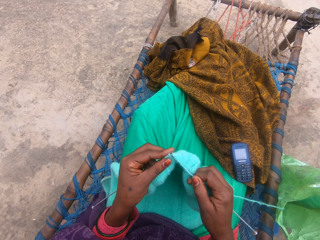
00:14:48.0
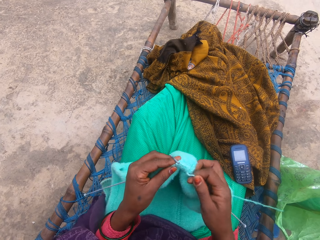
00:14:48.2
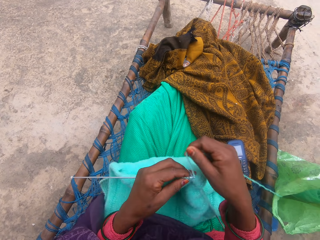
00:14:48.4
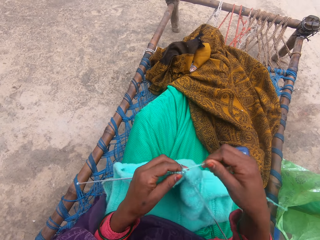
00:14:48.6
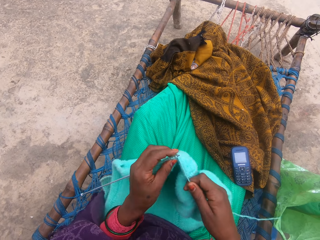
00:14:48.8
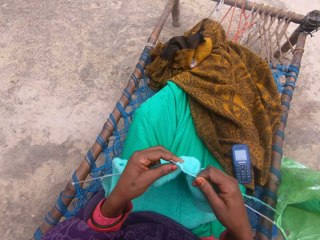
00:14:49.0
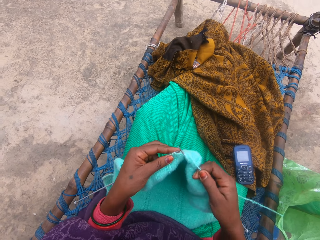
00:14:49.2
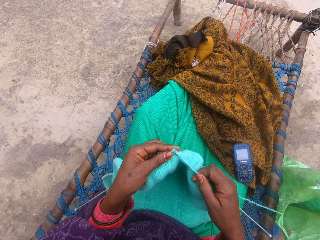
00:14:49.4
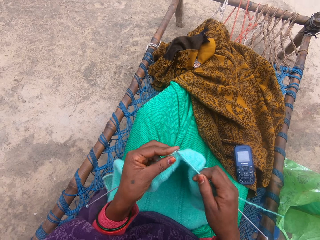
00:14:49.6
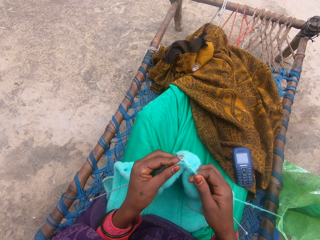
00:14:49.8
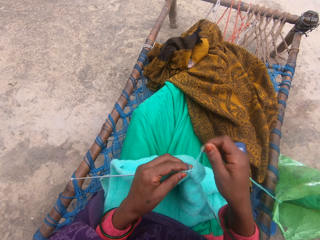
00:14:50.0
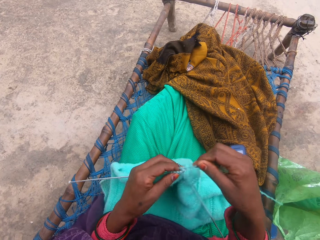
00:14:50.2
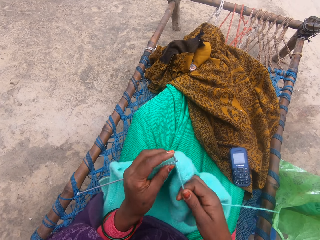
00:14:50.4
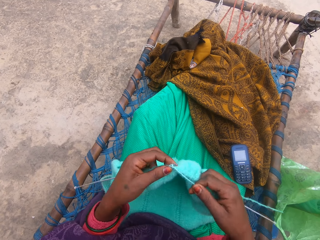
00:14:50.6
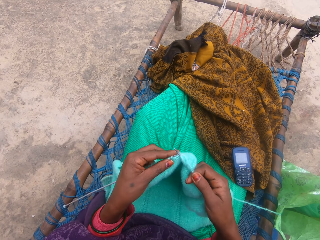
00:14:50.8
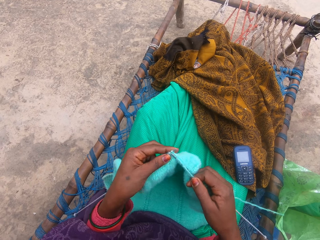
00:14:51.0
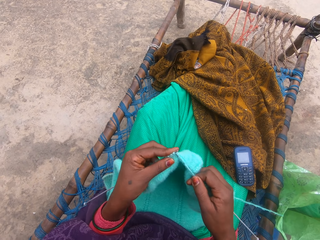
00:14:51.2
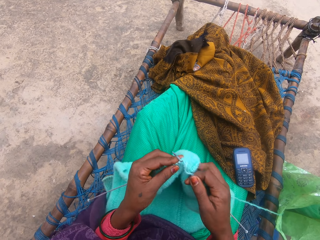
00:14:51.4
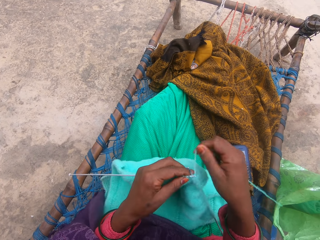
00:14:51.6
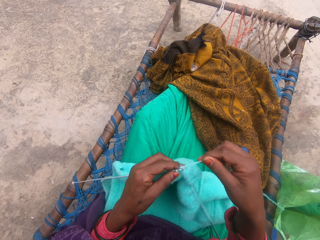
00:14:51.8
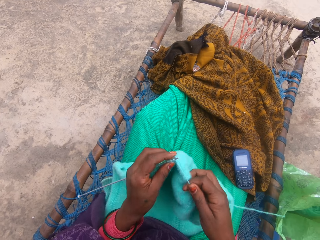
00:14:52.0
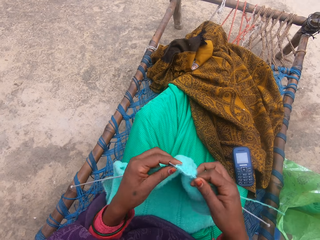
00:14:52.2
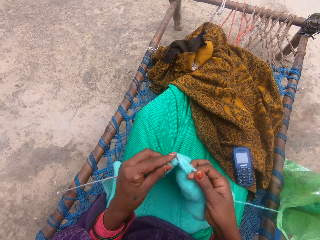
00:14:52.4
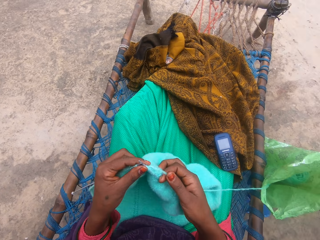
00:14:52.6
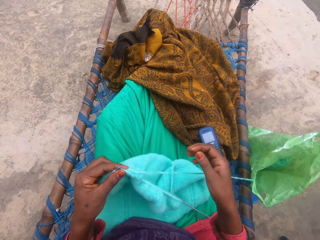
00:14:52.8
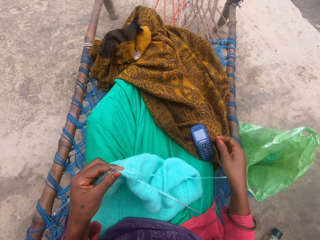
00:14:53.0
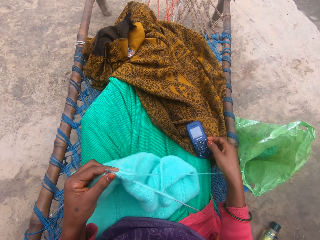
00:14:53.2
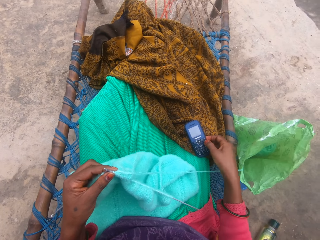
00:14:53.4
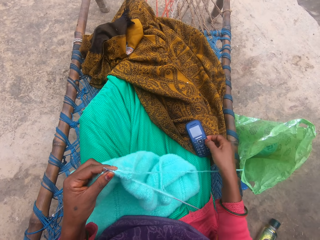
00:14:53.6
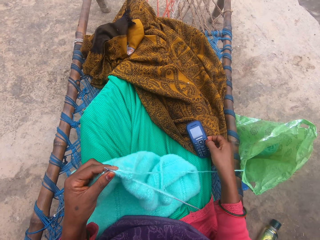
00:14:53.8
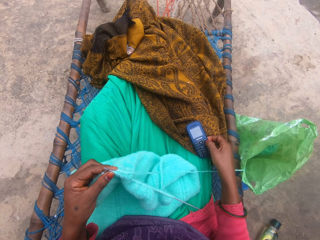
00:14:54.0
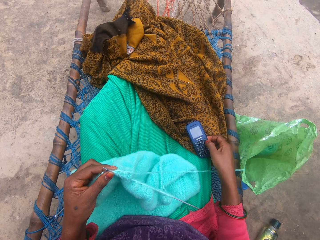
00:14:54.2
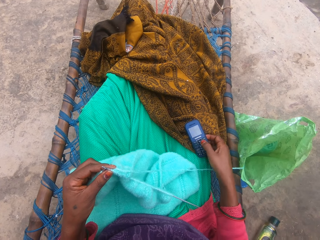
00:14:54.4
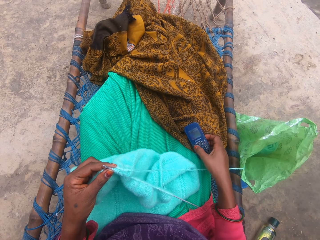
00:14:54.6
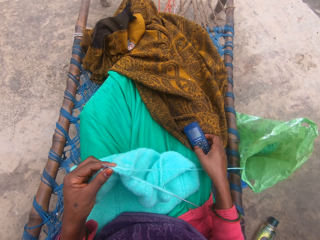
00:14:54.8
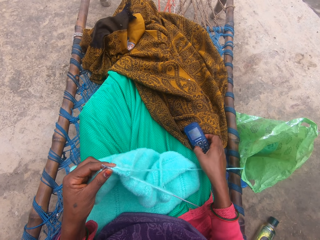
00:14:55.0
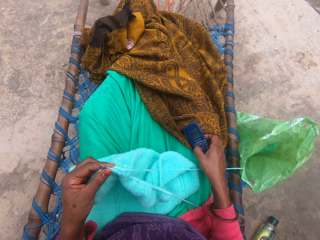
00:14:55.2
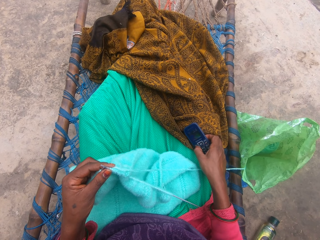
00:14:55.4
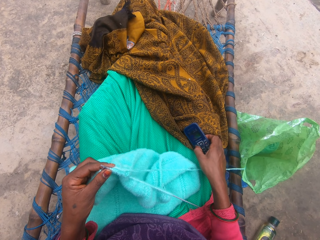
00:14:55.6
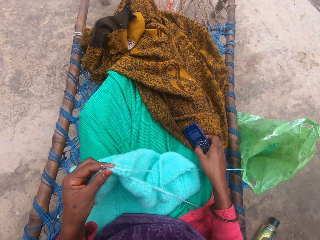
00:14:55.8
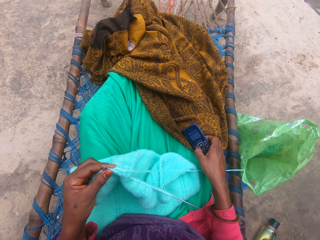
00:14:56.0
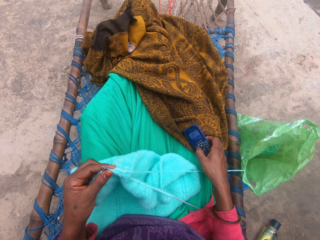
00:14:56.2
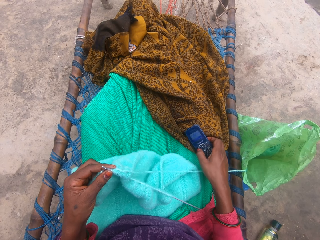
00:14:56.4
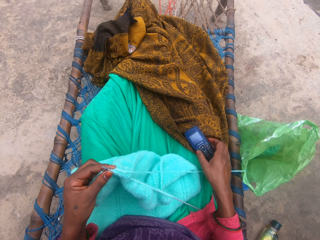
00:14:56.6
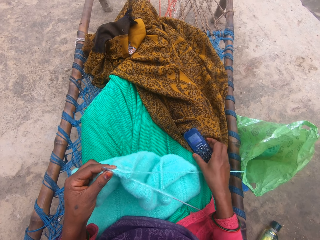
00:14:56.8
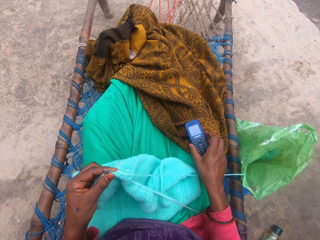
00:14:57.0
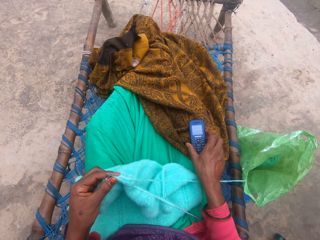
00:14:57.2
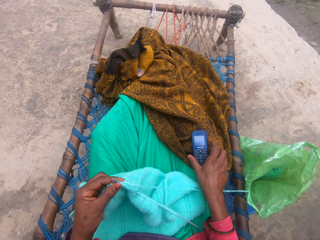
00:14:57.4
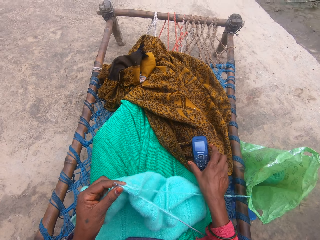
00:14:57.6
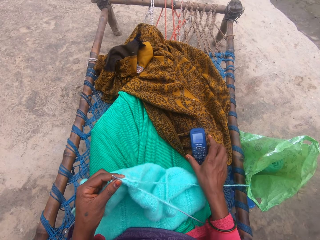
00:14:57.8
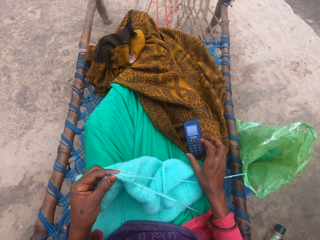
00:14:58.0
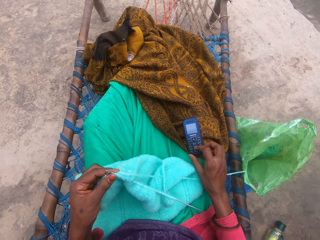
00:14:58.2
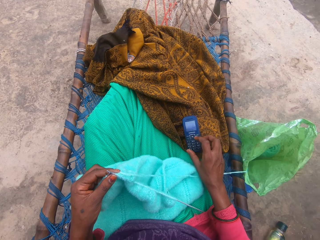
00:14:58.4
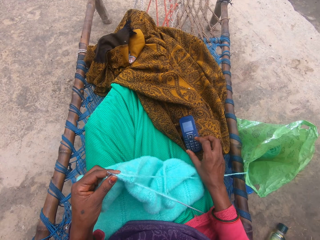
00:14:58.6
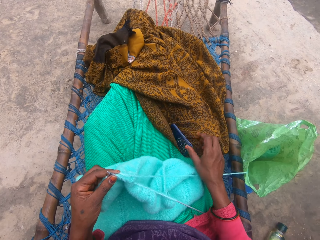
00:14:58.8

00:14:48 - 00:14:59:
The camera wearer operates the phone with her right hand. She adjusts the position of the phone.

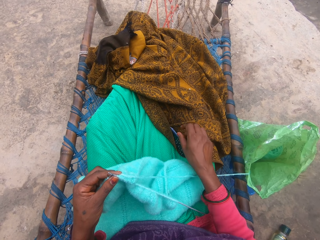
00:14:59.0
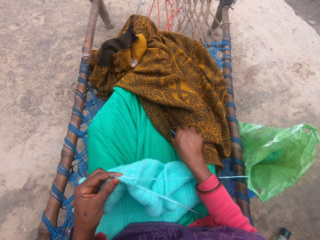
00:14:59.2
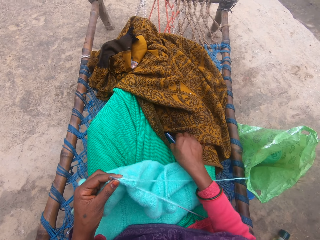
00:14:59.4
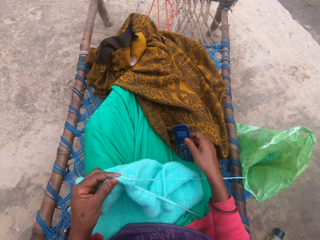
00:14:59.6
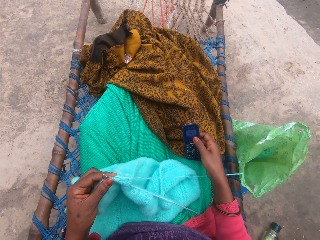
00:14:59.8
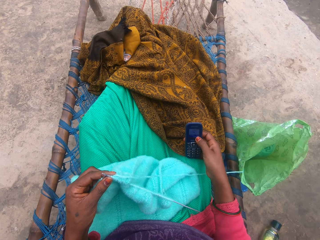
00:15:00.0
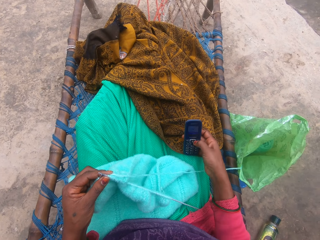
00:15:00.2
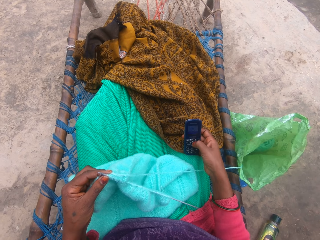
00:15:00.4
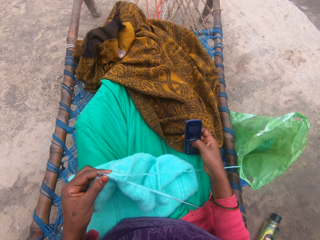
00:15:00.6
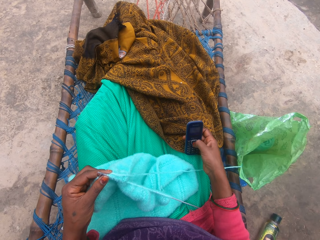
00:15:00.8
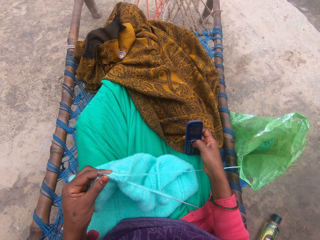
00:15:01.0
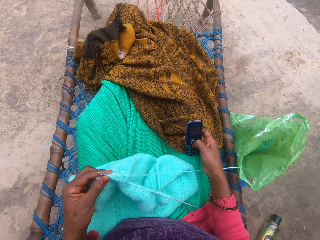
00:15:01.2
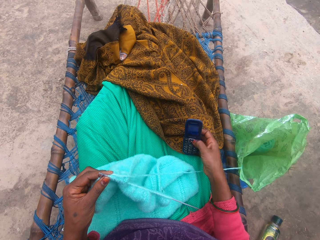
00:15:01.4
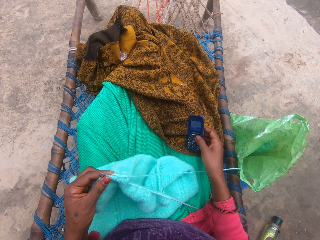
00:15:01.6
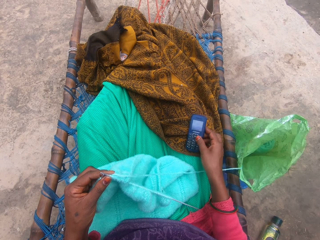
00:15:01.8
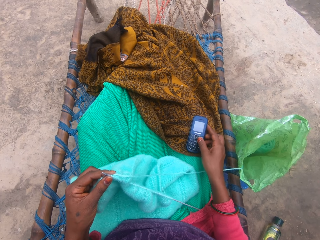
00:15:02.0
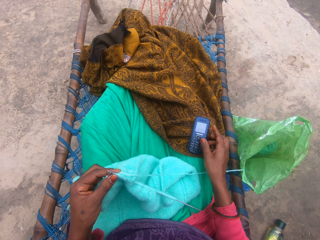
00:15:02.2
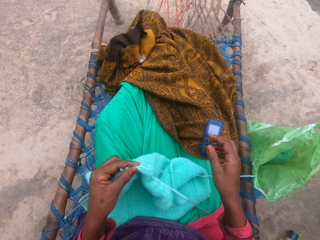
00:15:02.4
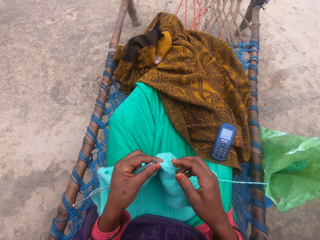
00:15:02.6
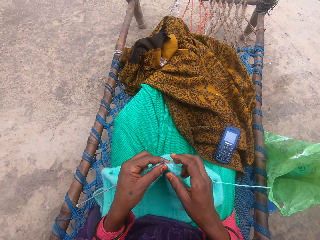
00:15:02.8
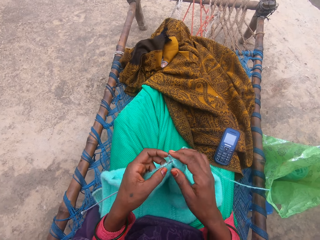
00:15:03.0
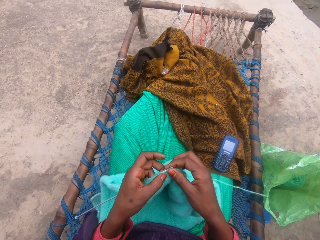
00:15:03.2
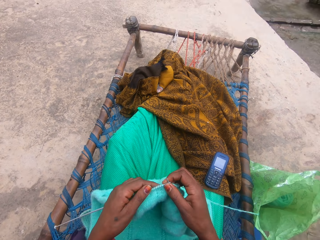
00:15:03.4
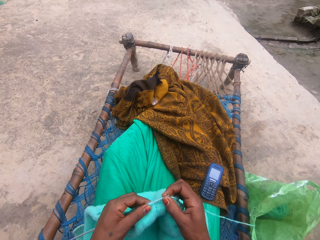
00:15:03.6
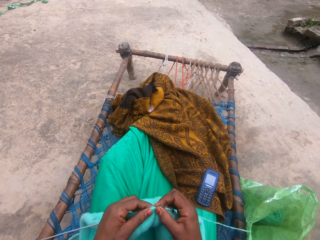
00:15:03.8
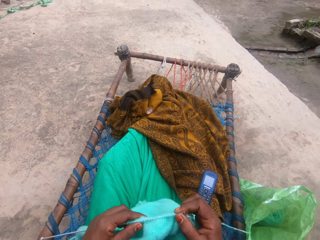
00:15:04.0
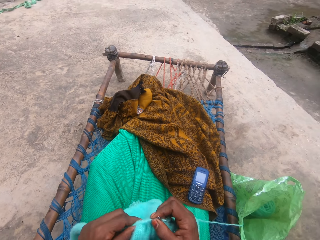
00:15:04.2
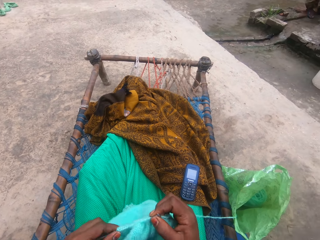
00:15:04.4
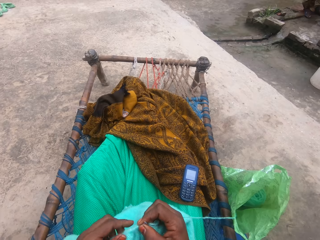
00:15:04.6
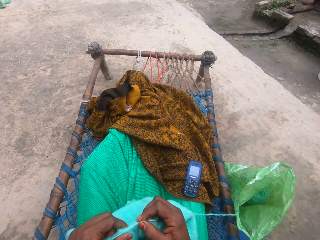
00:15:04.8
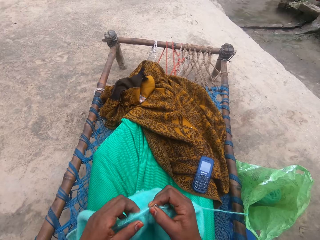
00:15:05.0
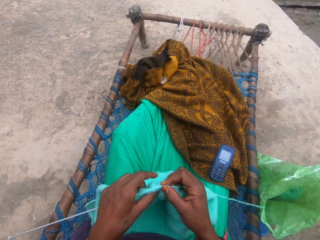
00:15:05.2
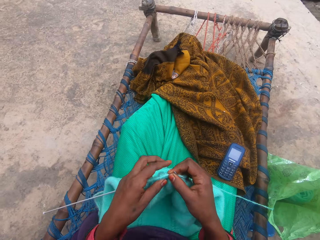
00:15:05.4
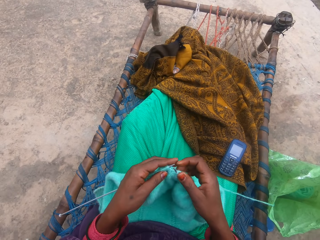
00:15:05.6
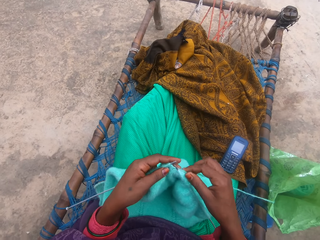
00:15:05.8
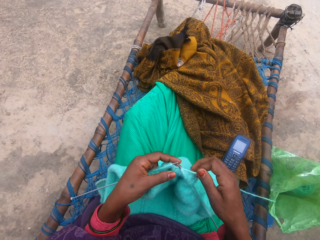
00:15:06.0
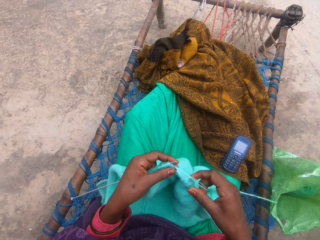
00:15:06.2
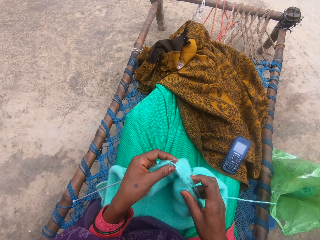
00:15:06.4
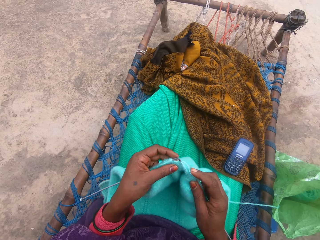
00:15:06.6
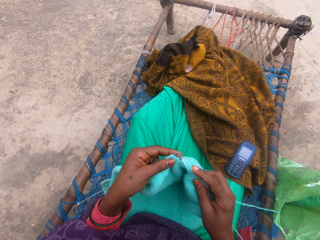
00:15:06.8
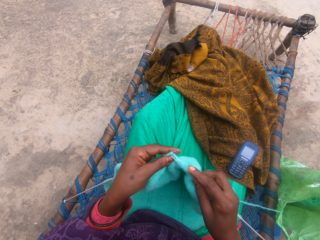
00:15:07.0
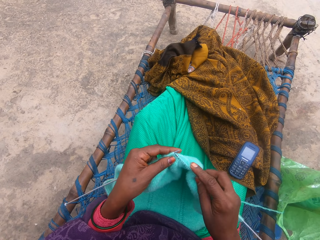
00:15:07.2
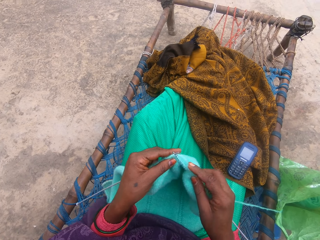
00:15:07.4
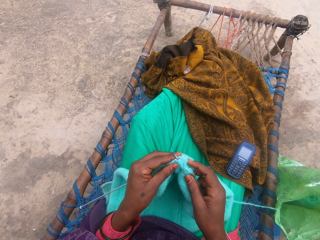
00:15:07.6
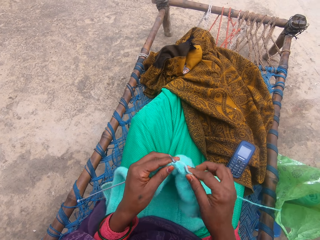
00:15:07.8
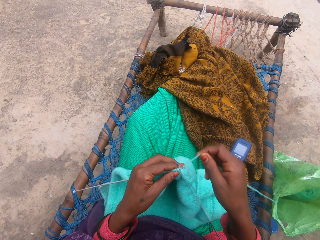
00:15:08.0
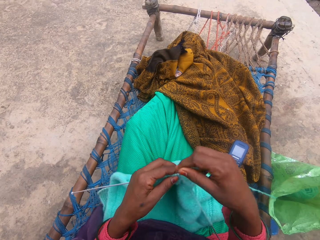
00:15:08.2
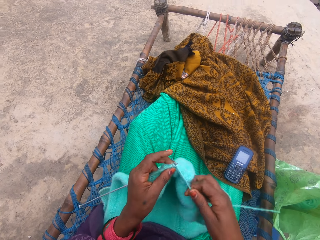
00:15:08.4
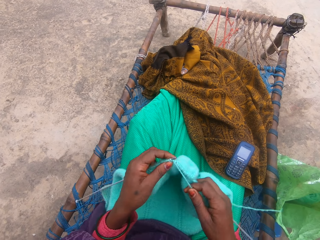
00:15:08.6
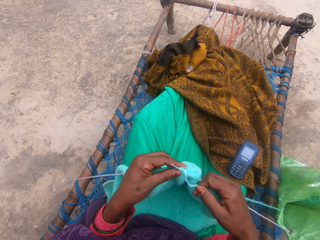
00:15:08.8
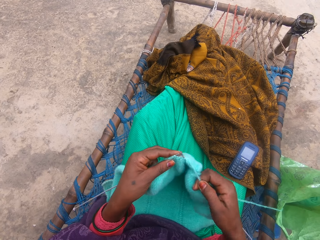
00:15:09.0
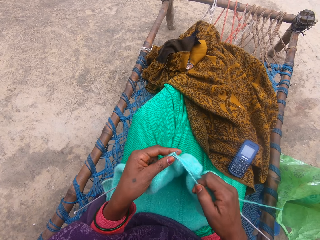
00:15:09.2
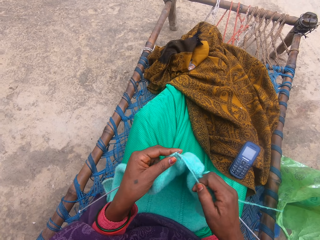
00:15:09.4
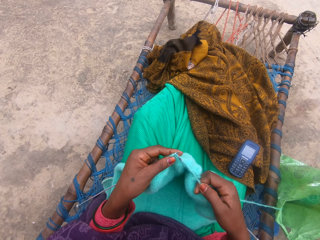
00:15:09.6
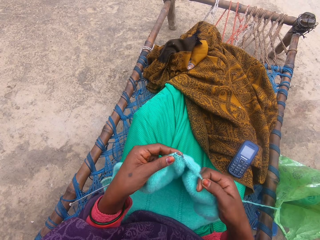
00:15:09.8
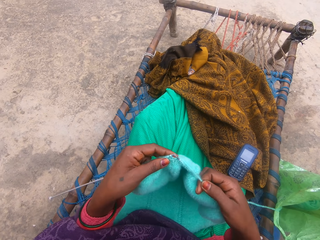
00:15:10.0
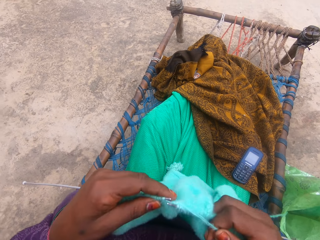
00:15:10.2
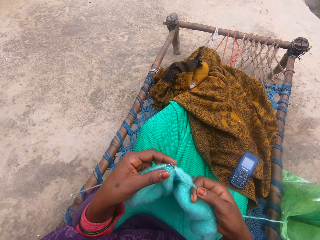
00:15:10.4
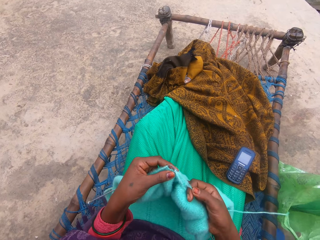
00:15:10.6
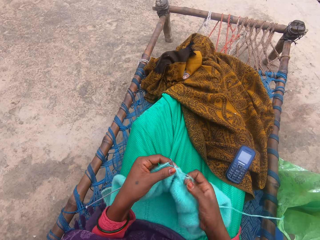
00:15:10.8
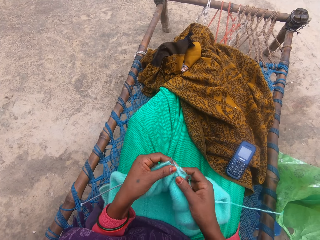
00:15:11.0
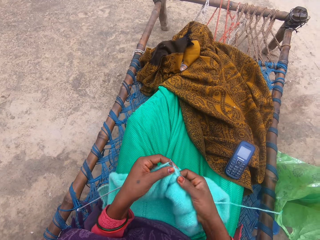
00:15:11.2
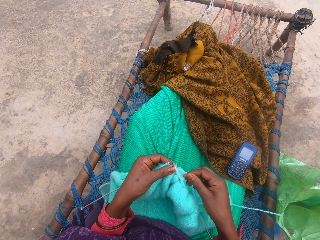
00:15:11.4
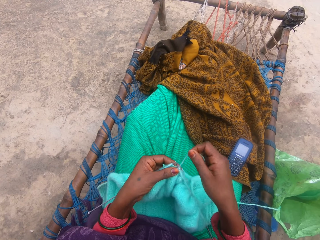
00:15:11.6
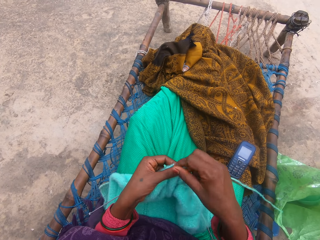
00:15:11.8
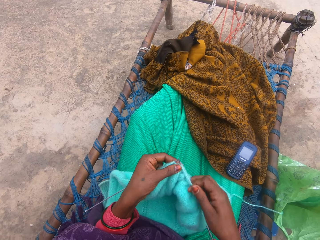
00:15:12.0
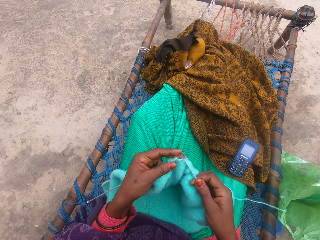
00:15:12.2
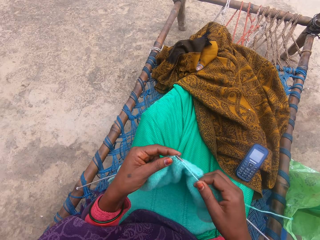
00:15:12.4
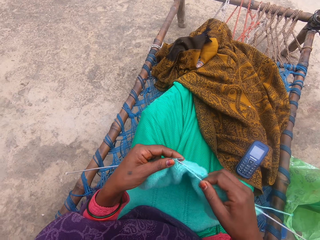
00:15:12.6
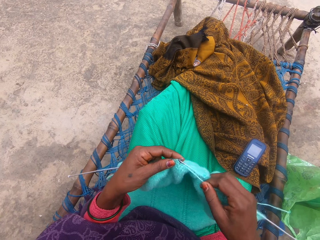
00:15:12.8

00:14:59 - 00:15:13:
The camera wearer takes the phone with her right hand. She operates the phone with her right hand and holds the phone. She drops the phone on her lap. She knits yarn with the knitting pins.
